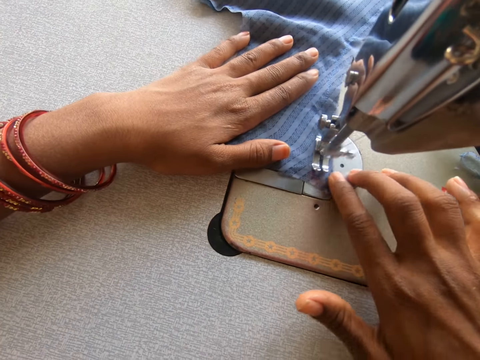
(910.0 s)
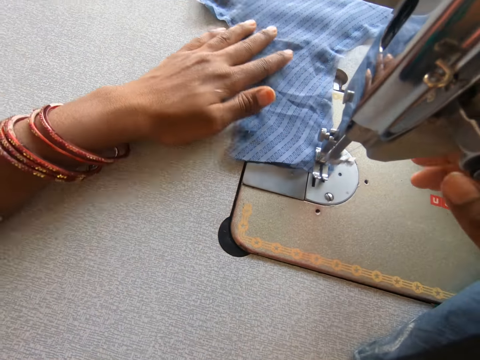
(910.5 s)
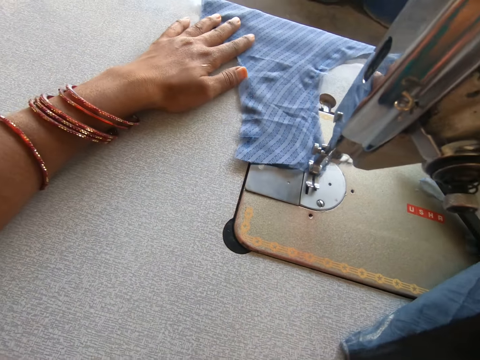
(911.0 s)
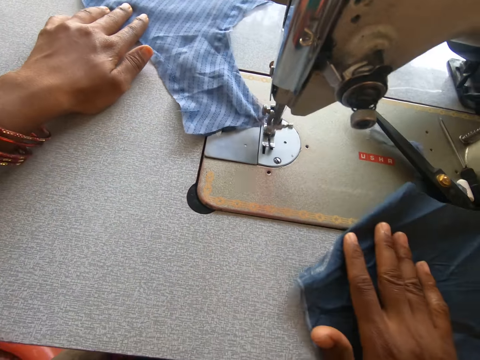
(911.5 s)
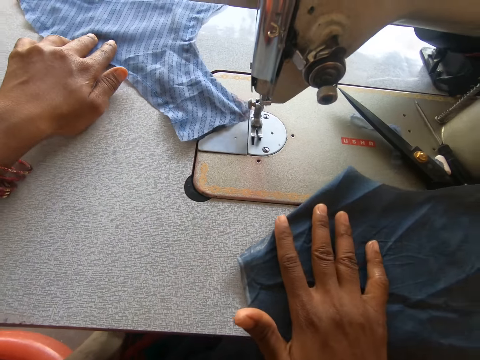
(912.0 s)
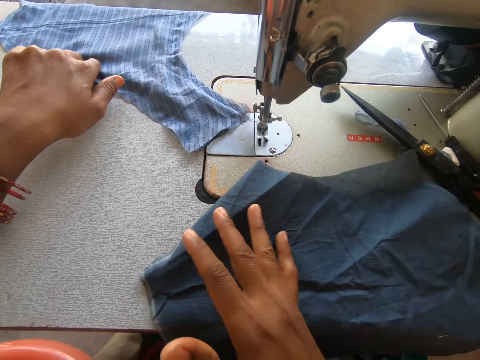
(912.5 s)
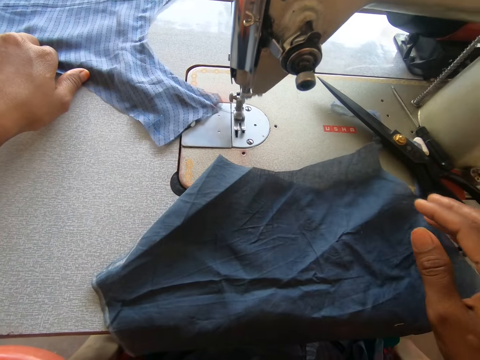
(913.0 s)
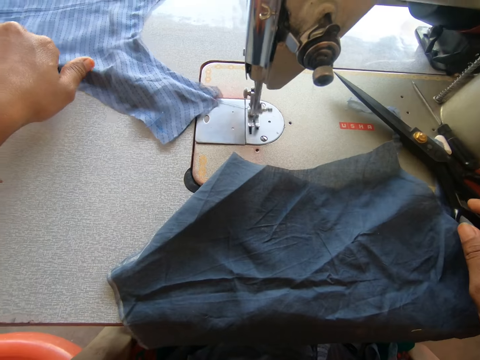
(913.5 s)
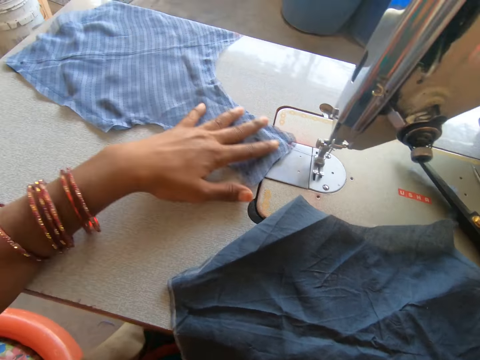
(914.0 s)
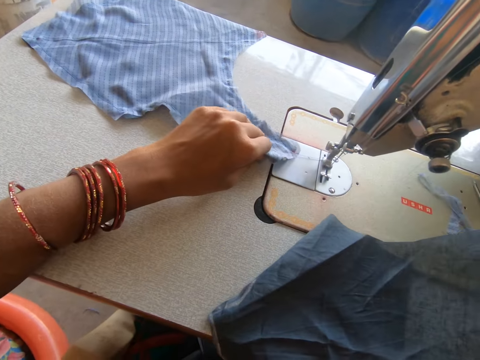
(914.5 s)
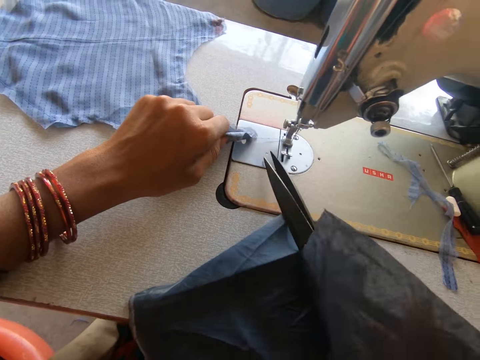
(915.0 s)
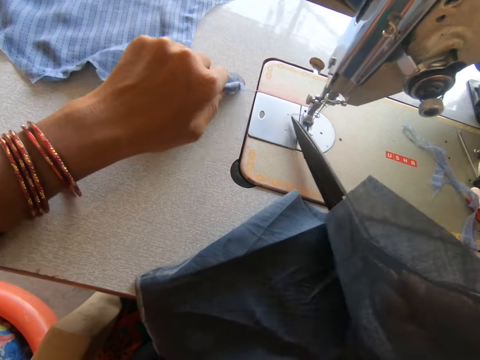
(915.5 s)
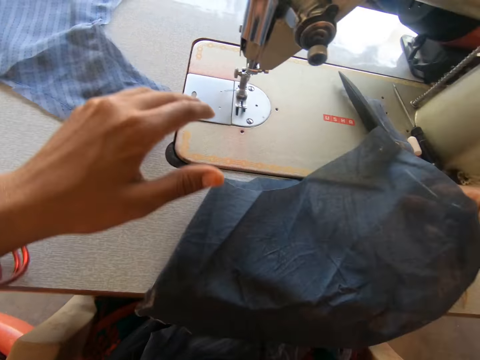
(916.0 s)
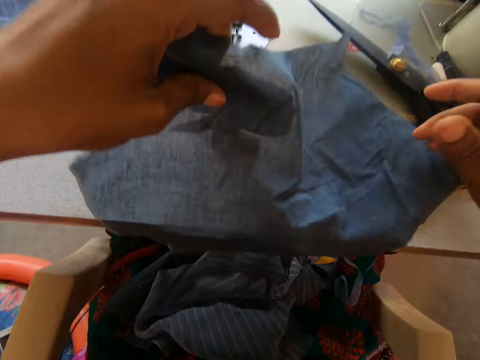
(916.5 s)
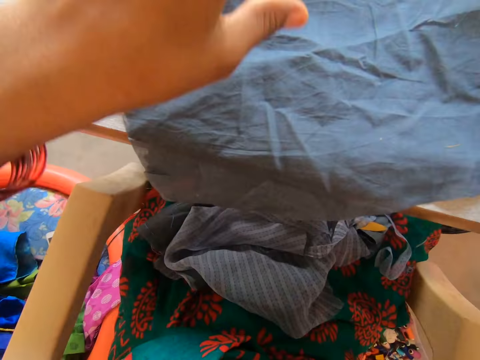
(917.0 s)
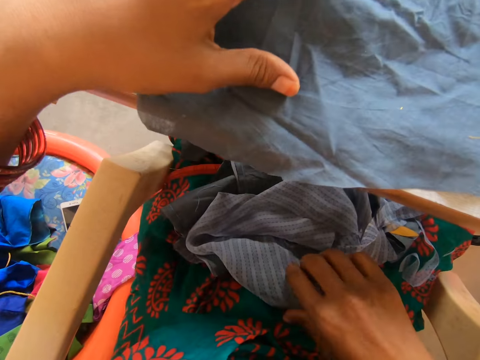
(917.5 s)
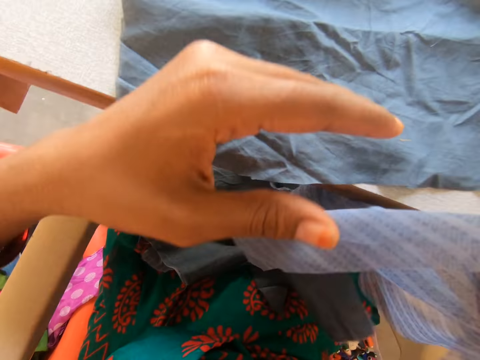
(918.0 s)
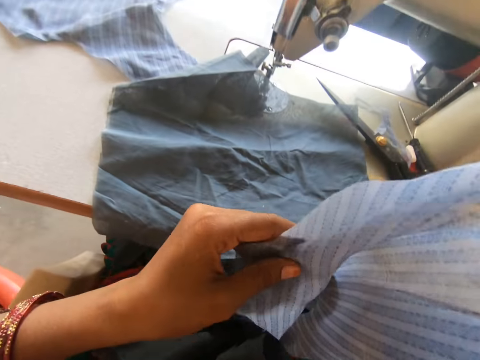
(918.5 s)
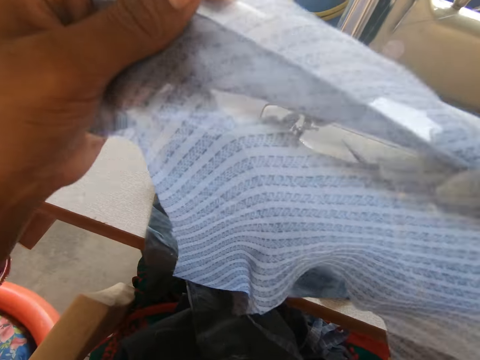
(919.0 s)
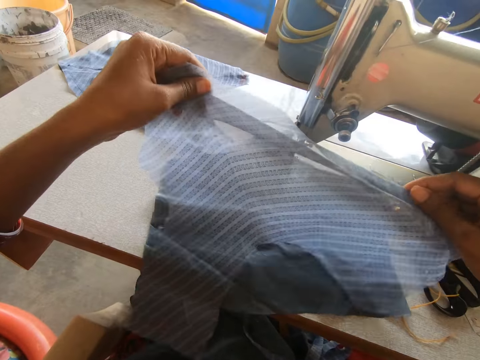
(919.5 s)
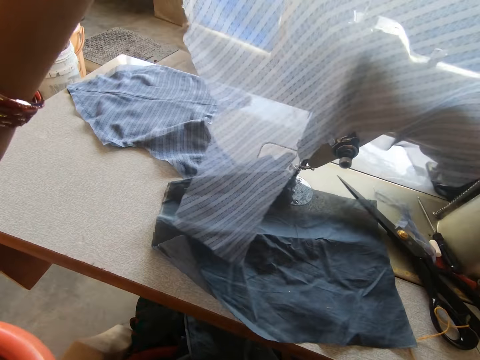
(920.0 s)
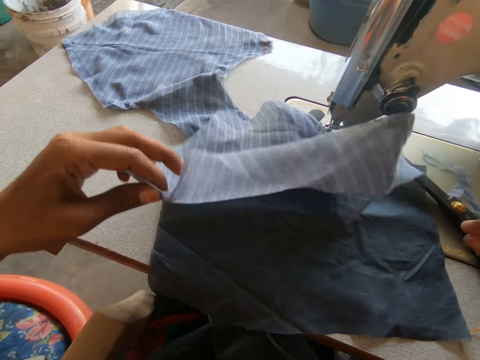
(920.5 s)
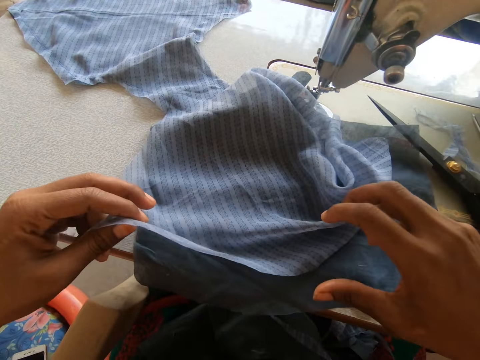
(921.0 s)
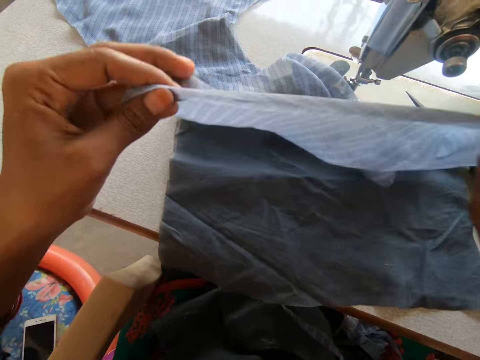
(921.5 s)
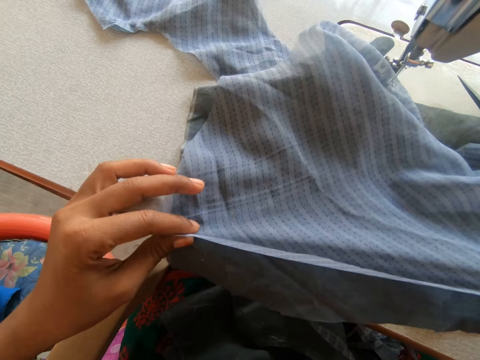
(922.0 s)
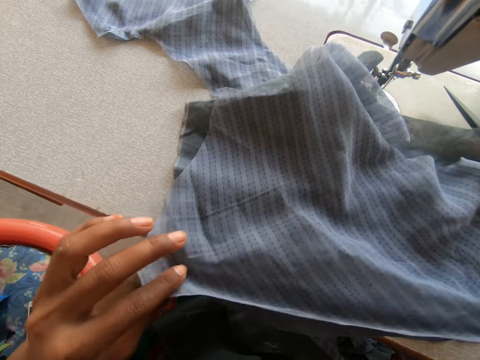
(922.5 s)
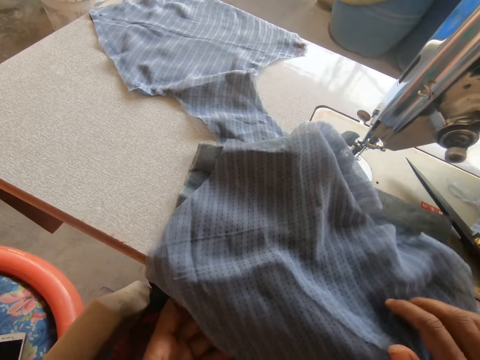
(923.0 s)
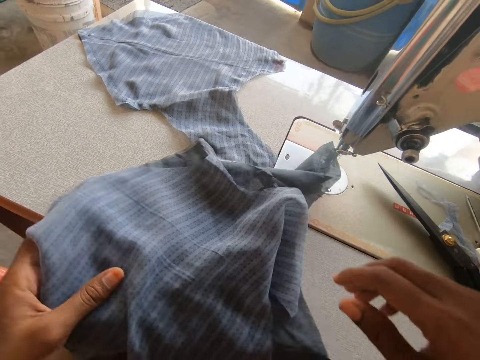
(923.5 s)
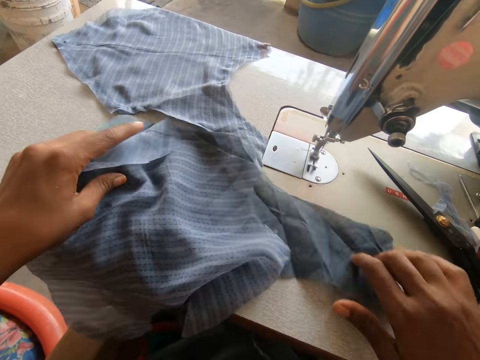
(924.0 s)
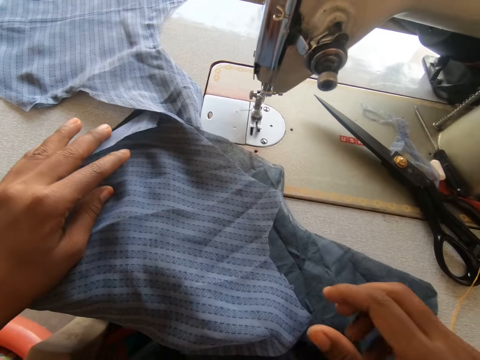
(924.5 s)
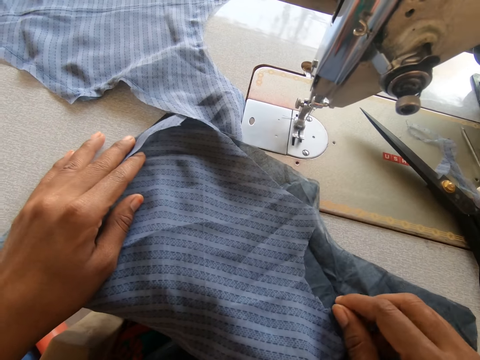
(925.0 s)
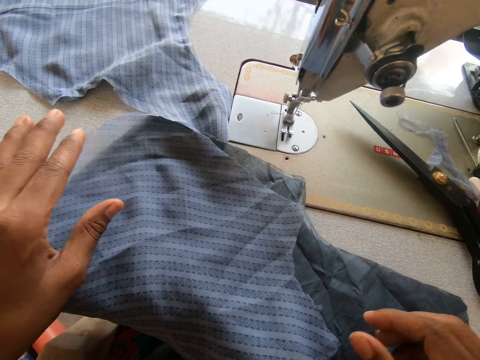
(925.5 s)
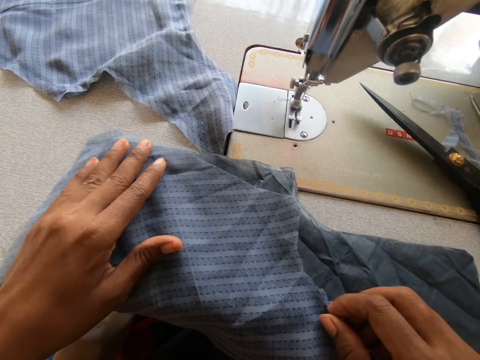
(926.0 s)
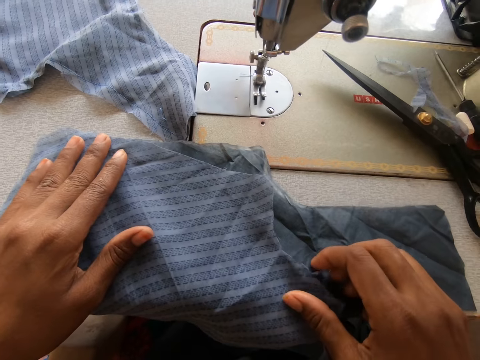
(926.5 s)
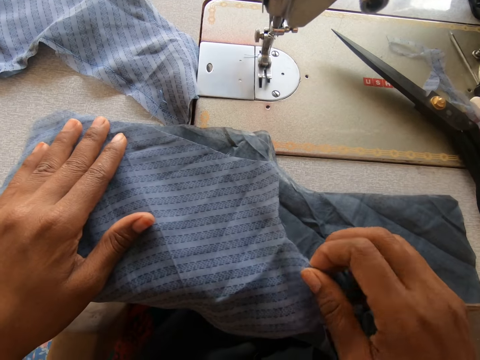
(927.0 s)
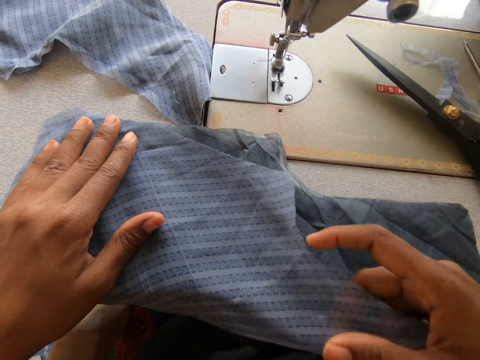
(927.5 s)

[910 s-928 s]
The camera wearer pulls a garment on the sewing machine. They take a pair of scissors. They cut a thread. They place the pair of scissors on the sewing machine. They place a piece of cloth or garment on the sewing machine. They pick up a piece of cloth. They place the piece of cloth on the other piece on the sewing machine. They put together the pieces of cloth on the sewing machine. They move the garment on the sewing machine. They spread the garment on a garment.

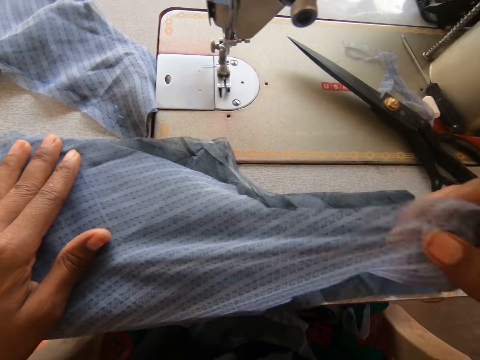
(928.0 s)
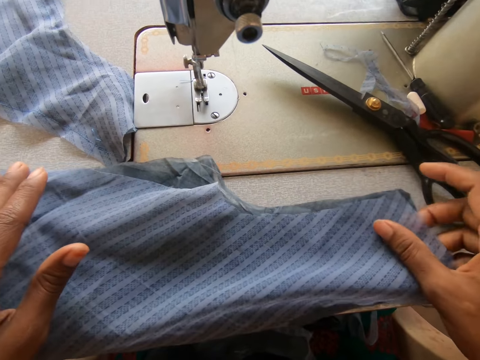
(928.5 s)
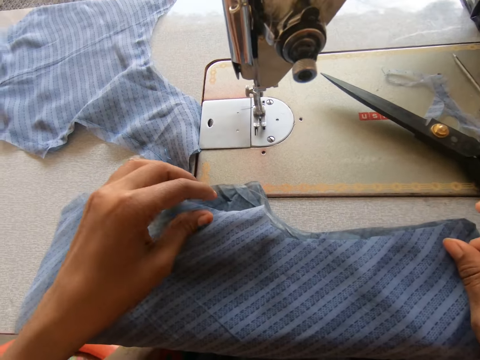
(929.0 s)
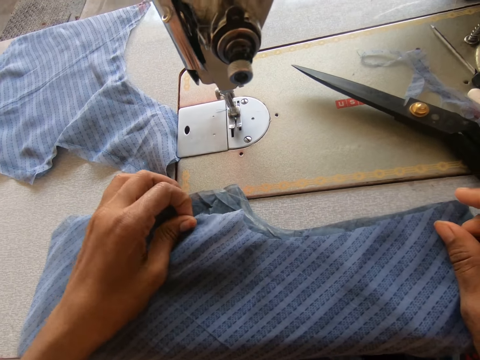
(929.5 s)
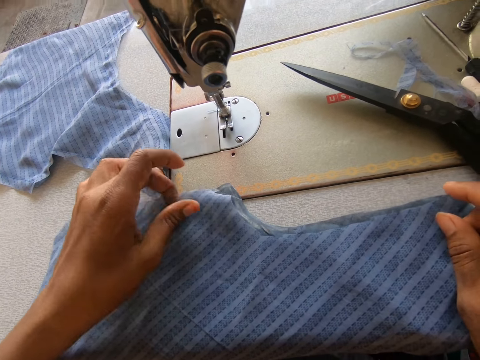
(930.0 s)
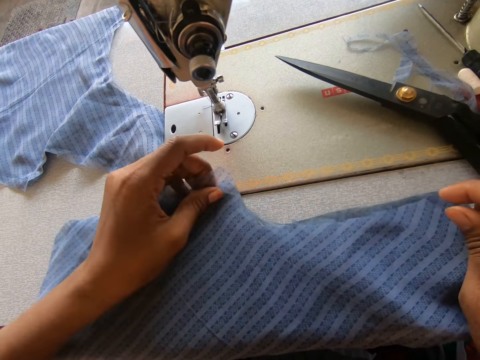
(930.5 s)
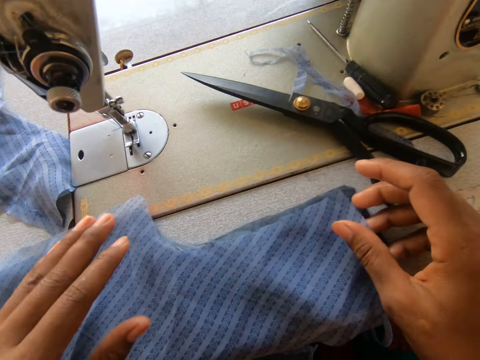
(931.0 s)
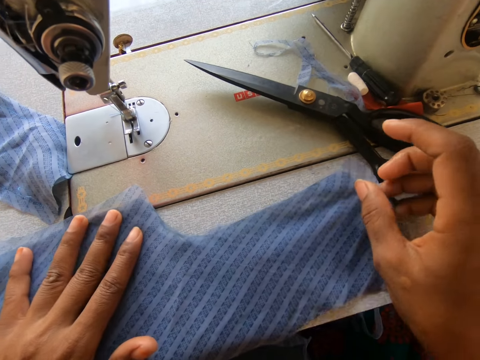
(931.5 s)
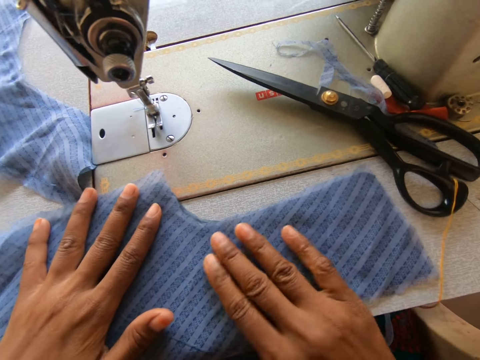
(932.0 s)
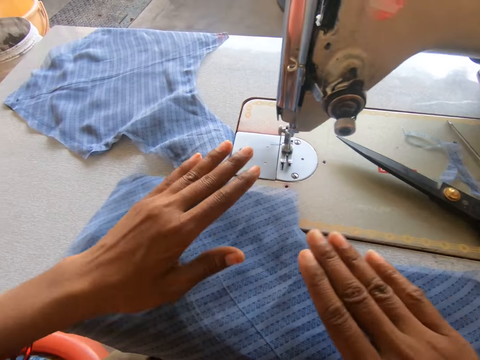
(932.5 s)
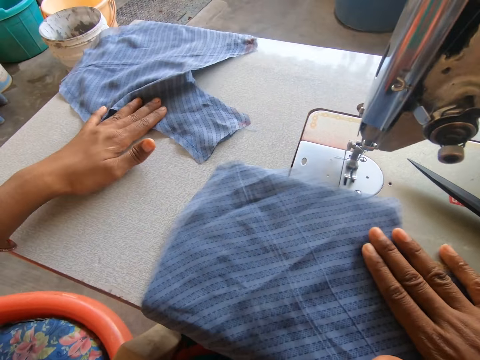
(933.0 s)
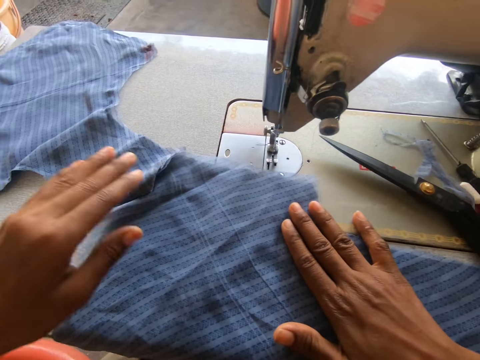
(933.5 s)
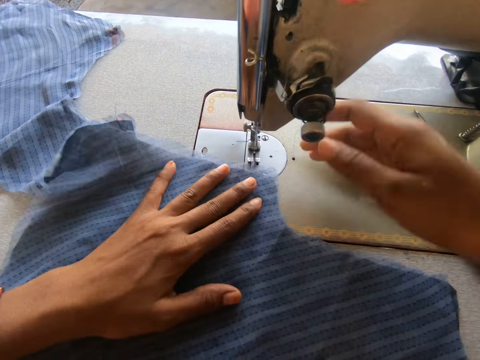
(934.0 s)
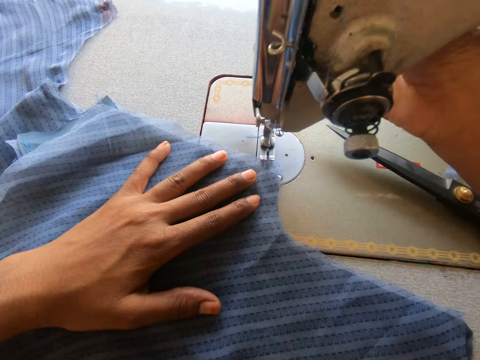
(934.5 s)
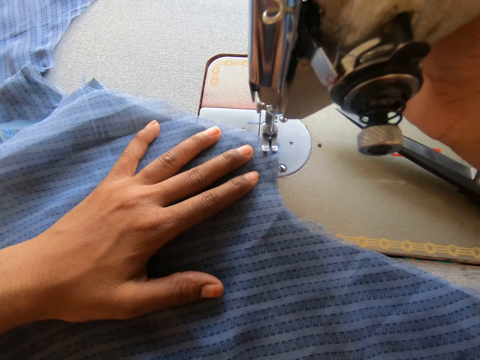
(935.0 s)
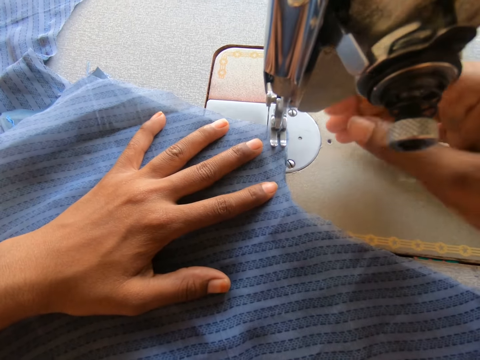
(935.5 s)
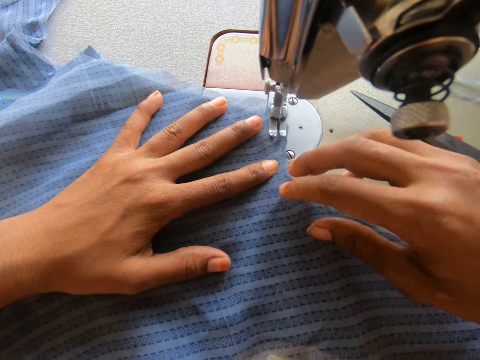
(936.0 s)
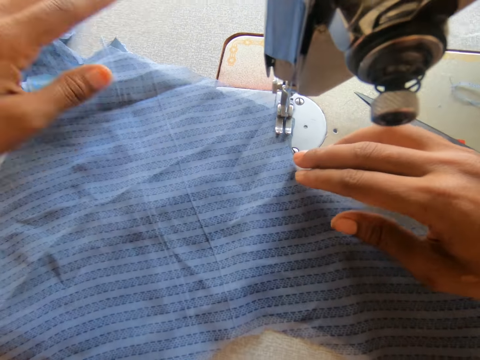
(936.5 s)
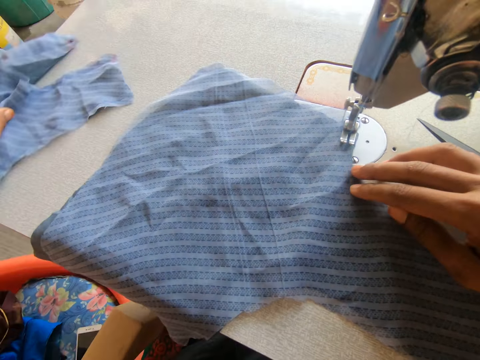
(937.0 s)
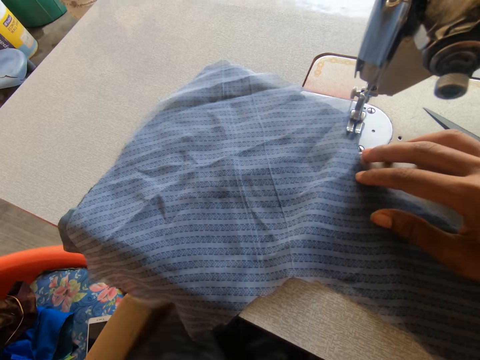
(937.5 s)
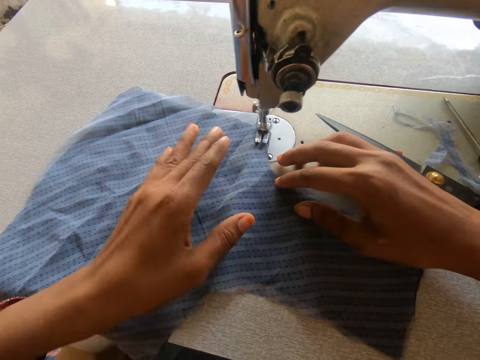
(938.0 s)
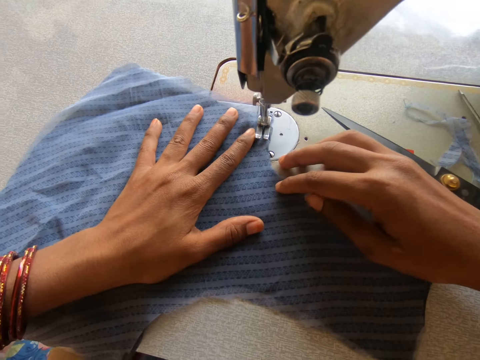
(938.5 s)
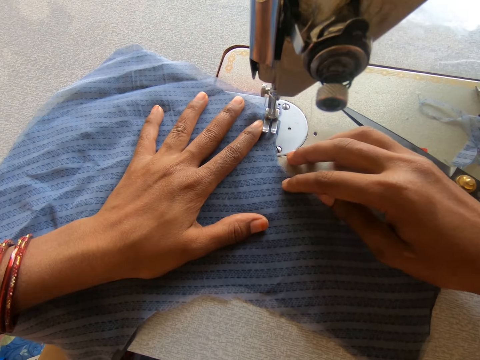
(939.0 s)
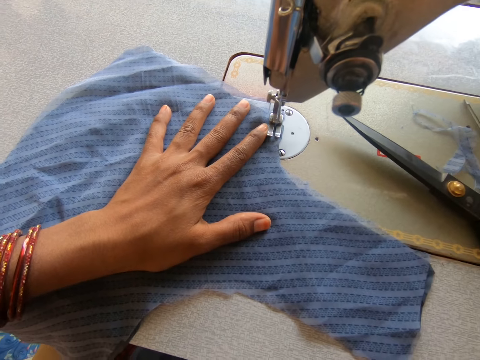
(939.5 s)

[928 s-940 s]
The camera wearer puts together the pieces of cloth on the sewing machine. They move a garment on the sewing machine. They place the pieces of cloth on the sewing machine needle clamp. They touch the sewing machine. They sew the pieces of cloth. They take the garment on the sewing machine. They pull down a piece of cloth. They sew the garment.
